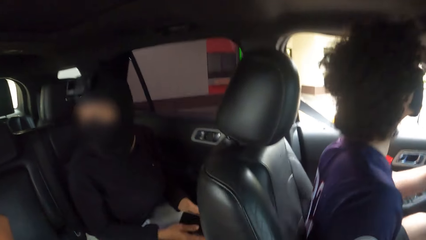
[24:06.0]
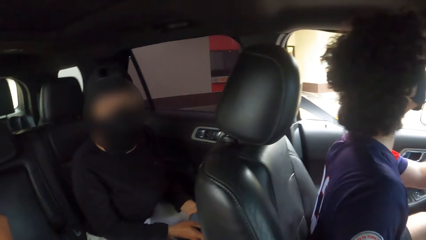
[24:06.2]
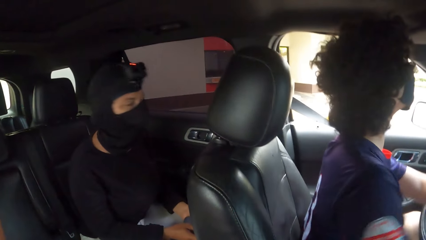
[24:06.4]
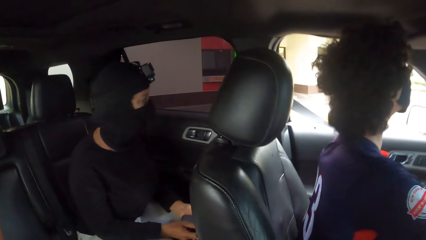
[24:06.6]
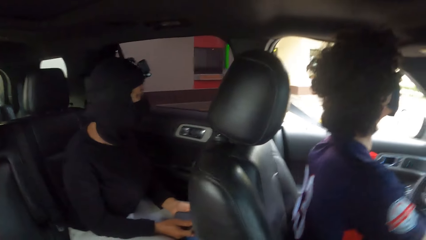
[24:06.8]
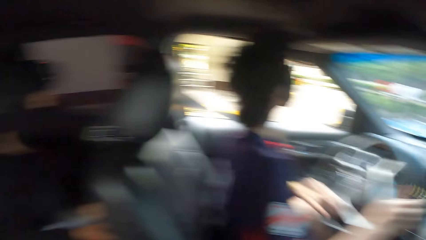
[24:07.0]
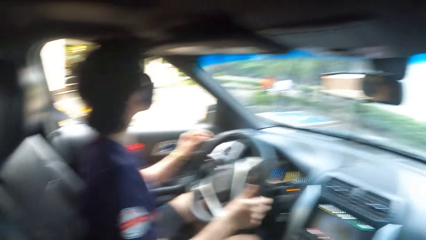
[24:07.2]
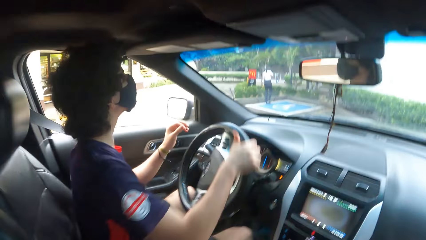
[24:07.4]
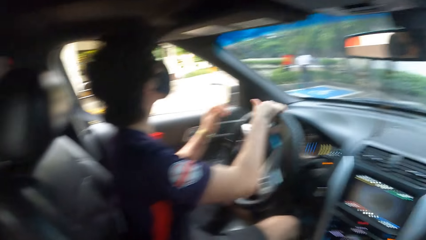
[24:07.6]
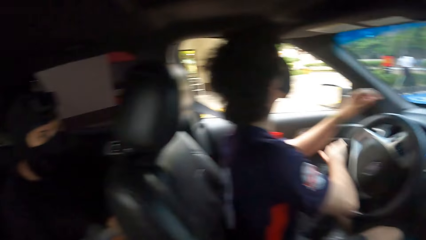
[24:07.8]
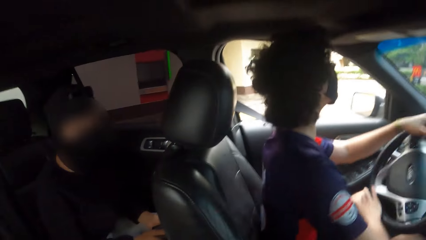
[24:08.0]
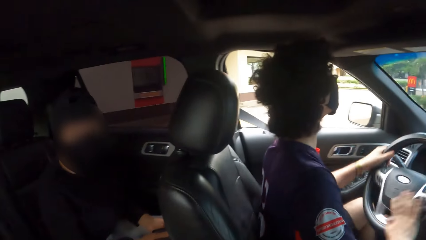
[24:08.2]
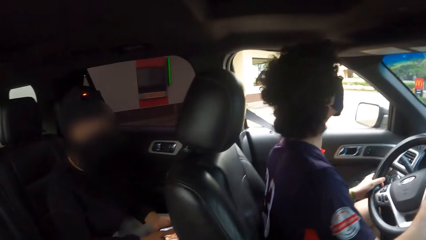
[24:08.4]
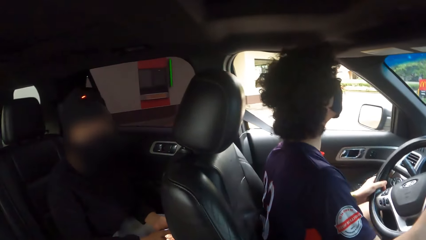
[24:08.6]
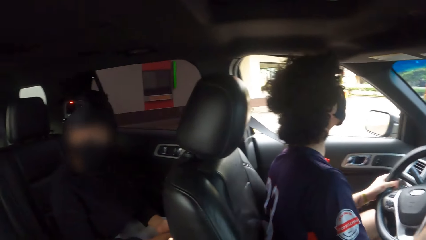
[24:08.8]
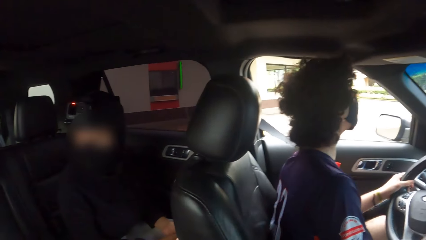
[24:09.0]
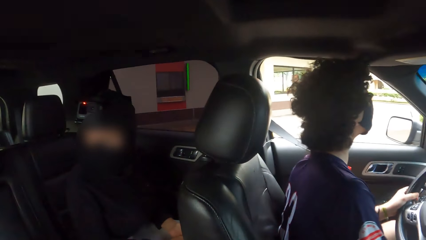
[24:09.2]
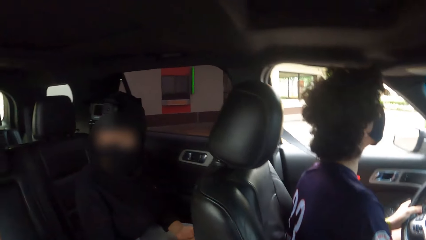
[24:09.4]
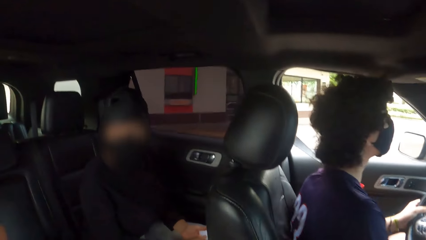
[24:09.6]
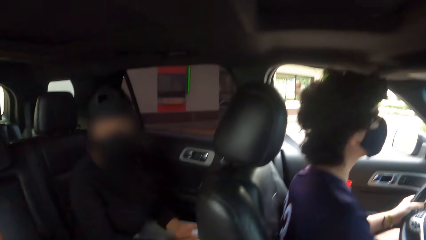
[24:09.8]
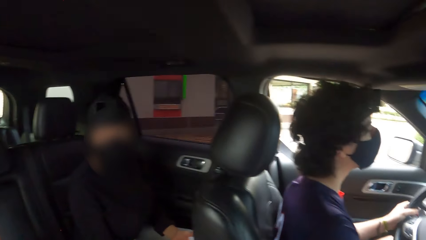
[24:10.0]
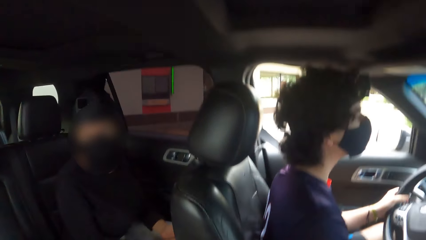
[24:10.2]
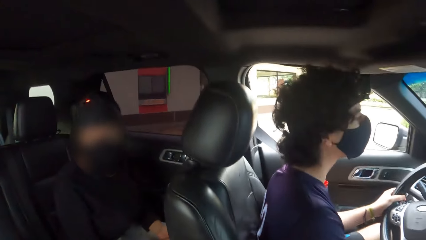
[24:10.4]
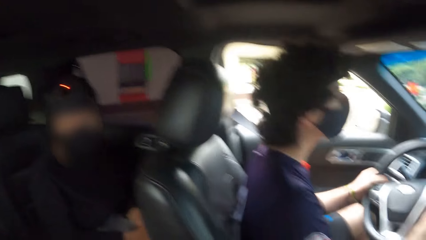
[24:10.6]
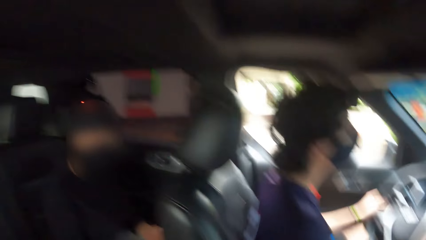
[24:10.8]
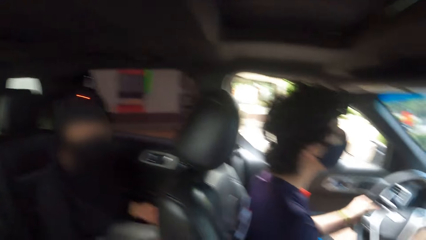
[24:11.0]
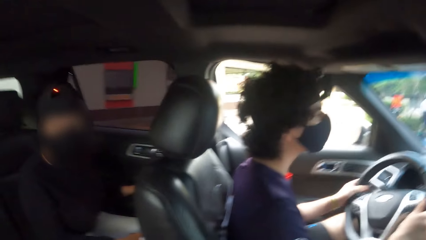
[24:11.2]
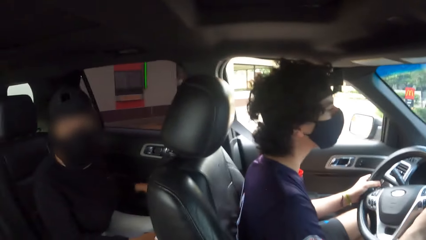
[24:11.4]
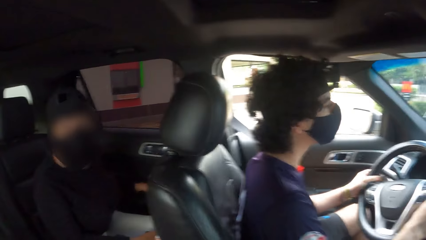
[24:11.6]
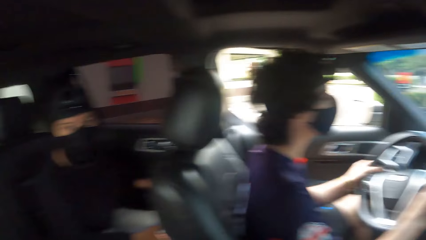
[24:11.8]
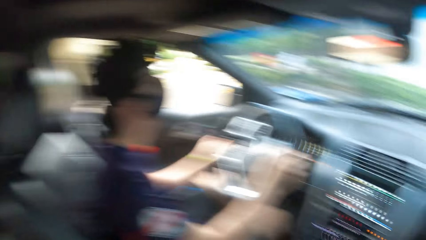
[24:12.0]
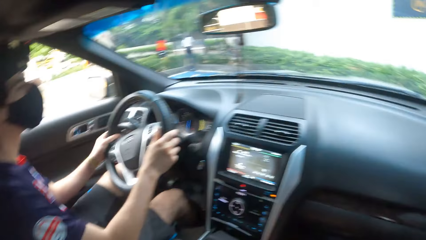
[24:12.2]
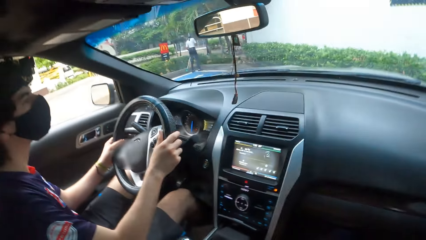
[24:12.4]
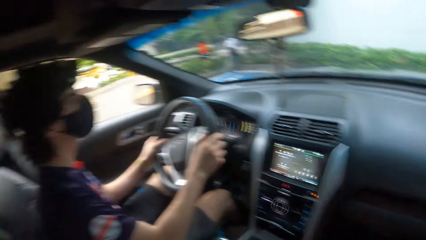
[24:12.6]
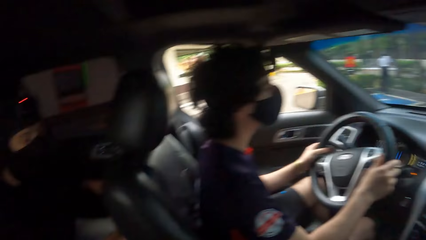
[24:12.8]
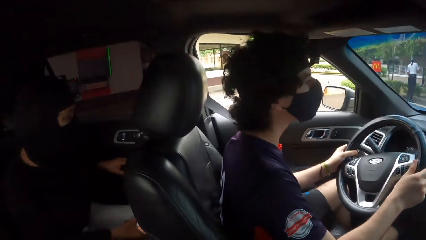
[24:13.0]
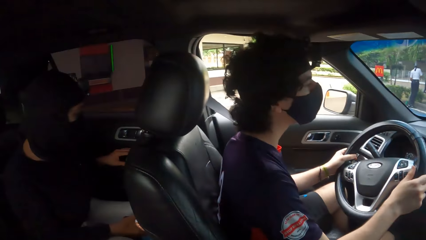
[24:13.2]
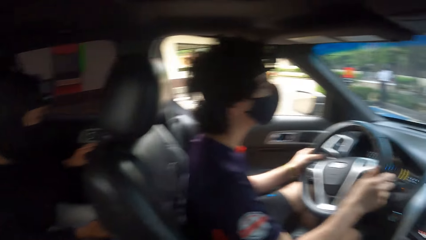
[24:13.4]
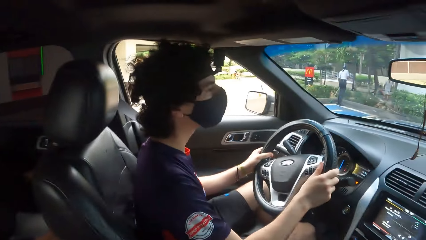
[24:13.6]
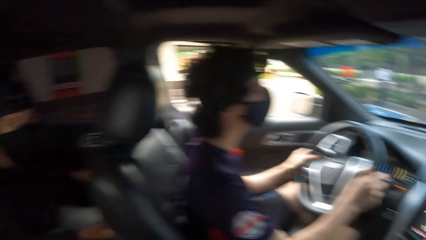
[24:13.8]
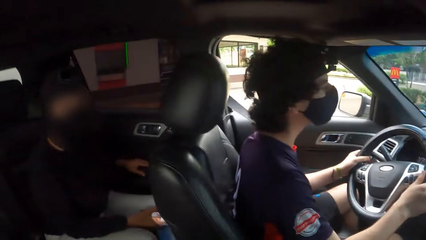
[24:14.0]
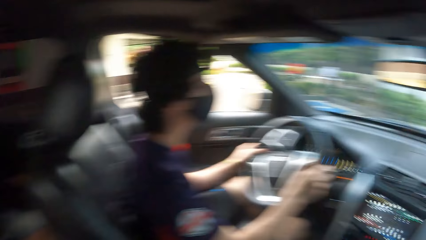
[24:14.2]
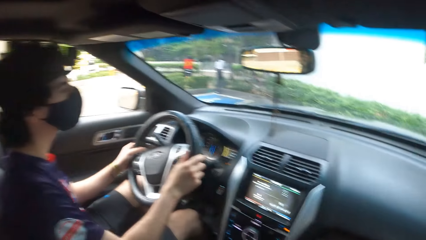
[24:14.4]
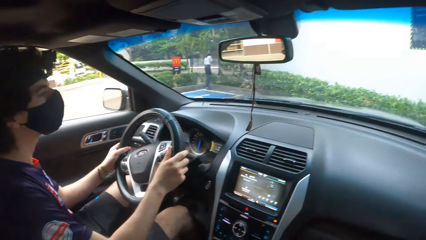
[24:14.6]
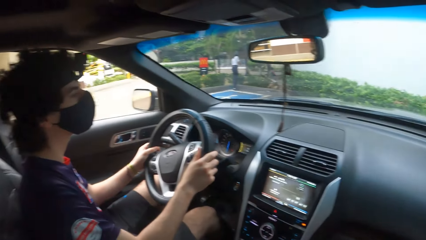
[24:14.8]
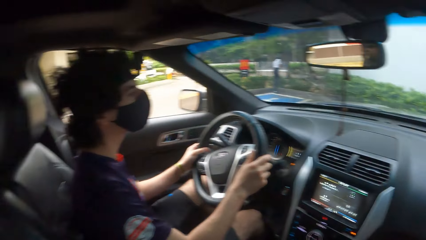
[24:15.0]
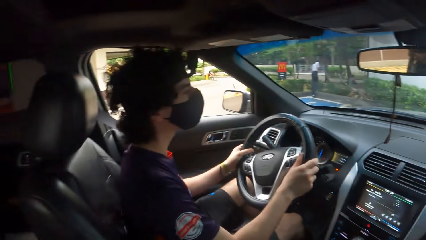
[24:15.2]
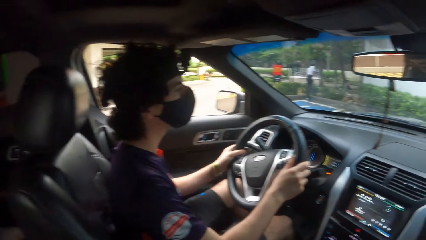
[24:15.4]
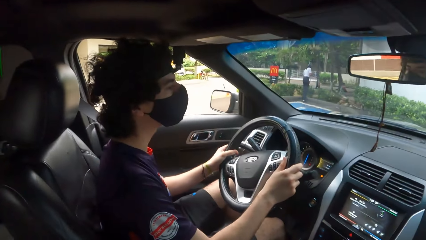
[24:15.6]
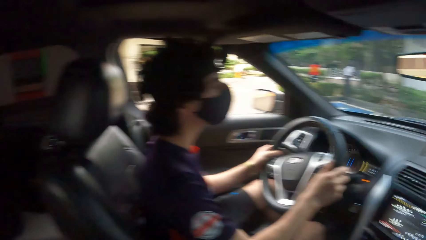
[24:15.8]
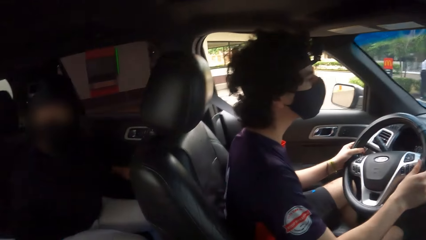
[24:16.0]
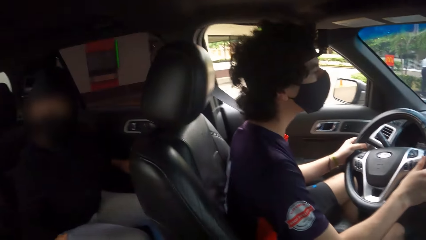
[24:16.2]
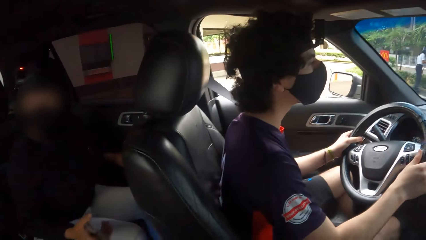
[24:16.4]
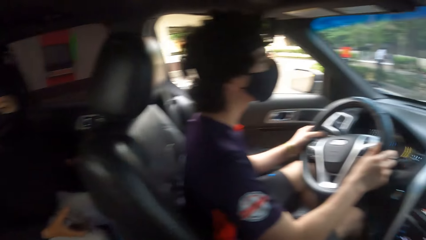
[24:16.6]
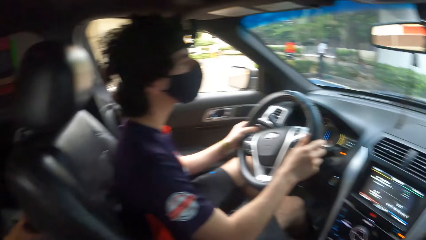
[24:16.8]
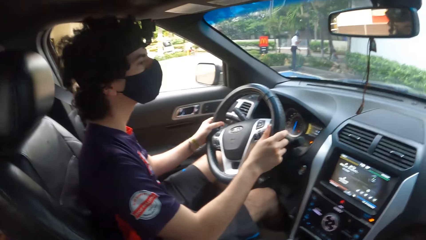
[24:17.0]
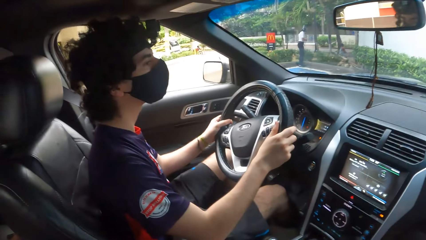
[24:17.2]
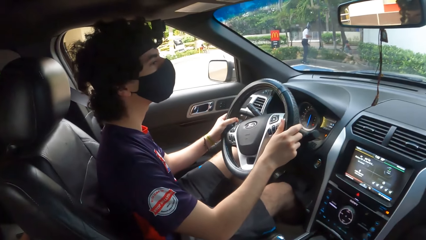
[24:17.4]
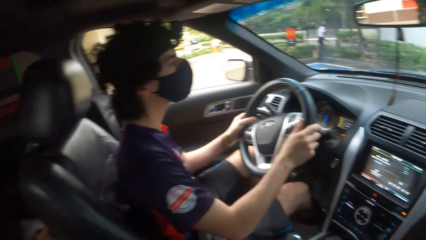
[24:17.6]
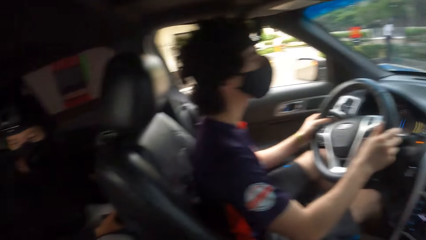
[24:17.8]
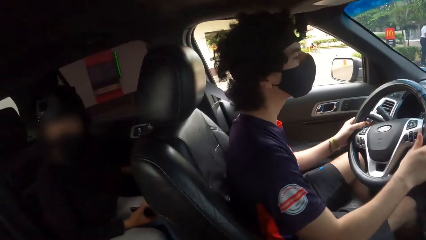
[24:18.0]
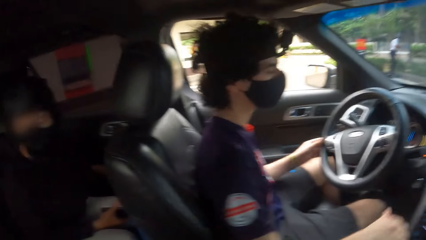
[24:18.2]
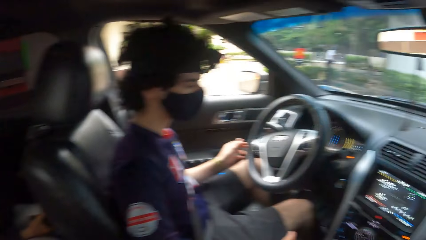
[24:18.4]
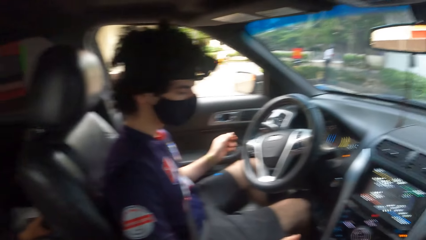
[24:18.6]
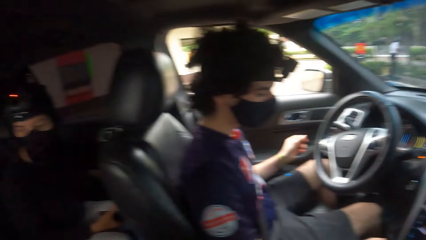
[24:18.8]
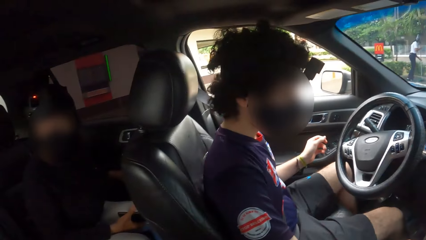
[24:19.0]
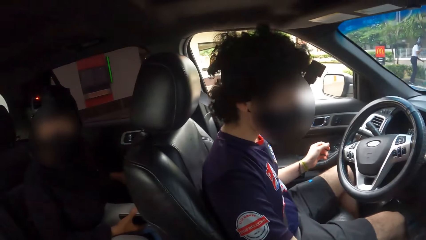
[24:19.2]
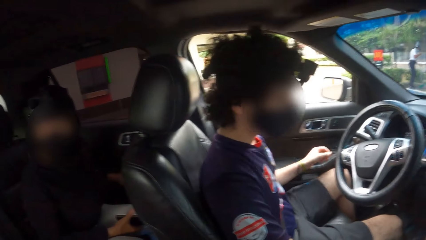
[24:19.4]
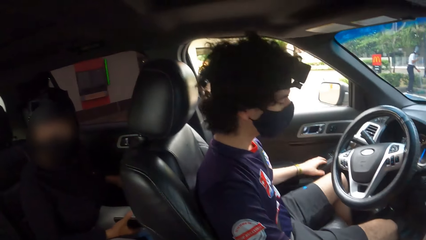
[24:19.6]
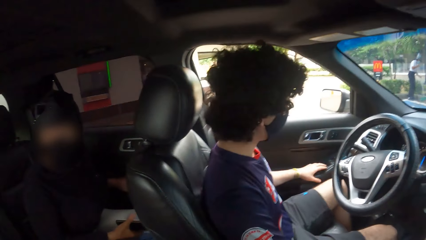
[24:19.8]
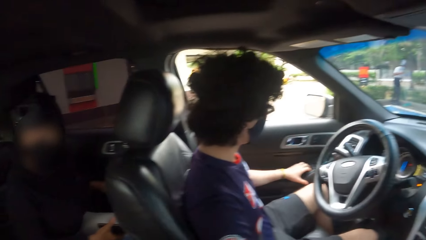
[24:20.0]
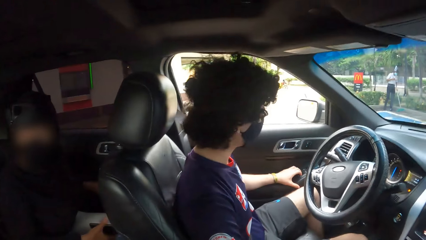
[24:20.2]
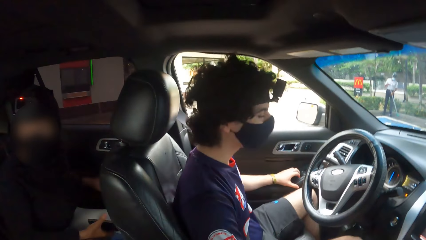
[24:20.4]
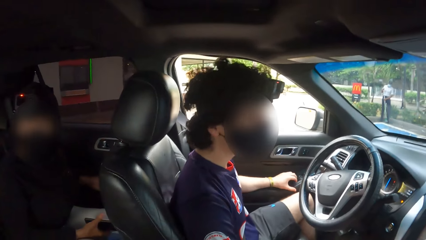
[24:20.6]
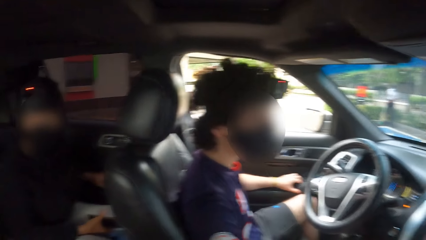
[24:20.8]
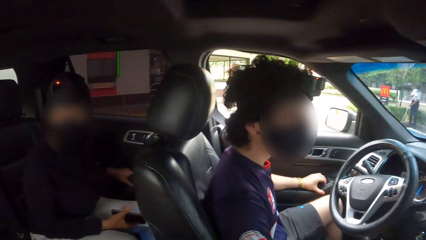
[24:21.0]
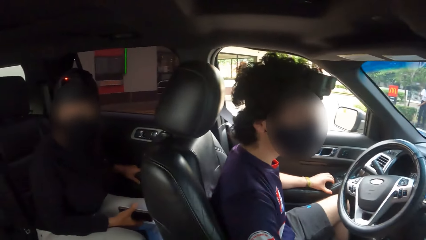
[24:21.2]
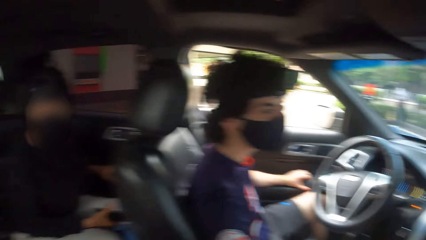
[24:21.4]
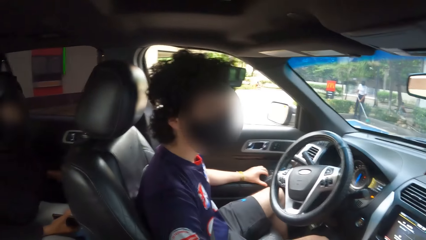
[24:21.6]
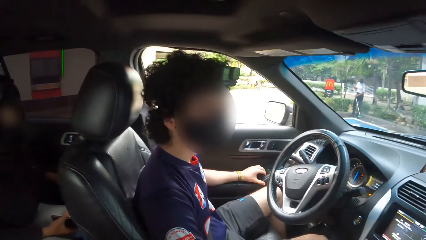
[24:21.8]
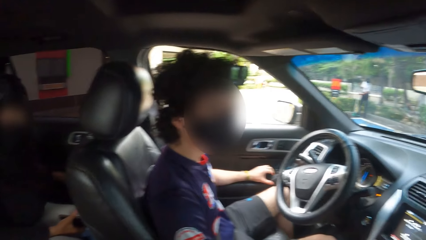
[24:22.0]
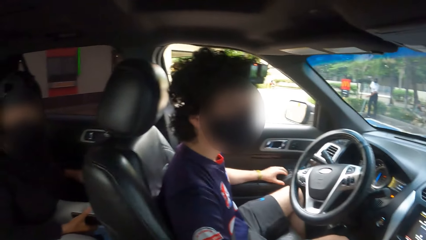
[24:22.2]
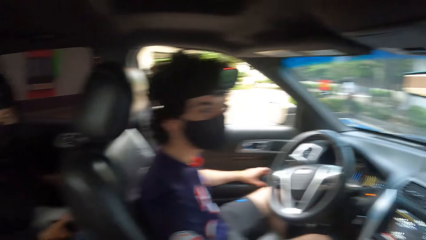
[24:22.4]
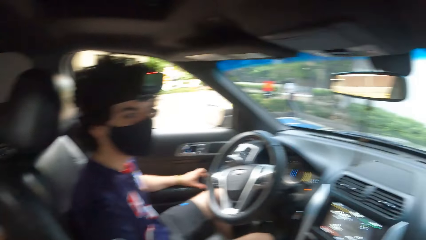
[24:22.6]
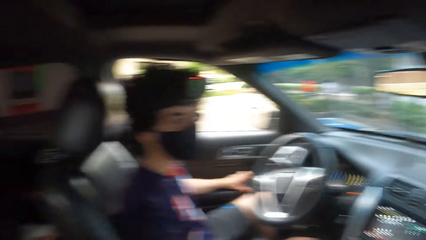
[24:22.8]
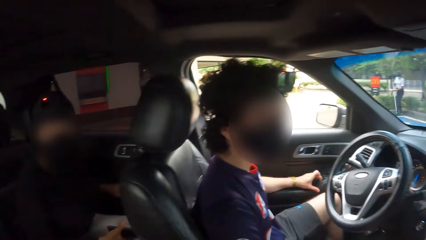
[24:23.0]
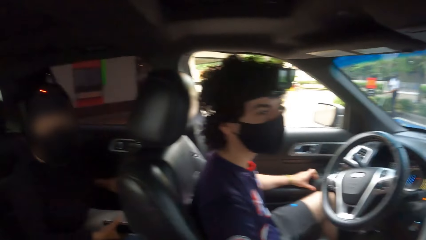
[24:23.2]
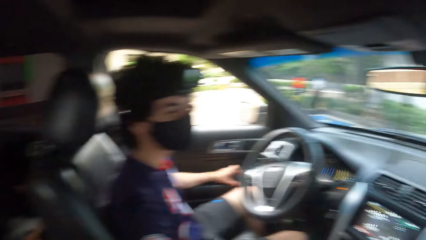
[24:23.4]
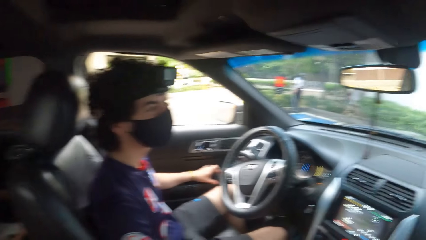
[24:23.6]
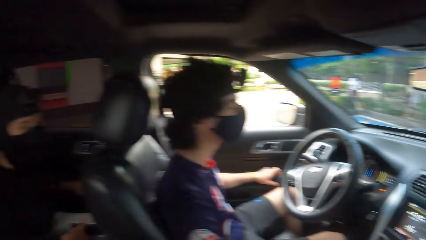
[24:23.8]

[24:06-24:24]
The camera wearer looks around. A man moves both hands. The man touches the car door. The camera wearer stares at the man.
